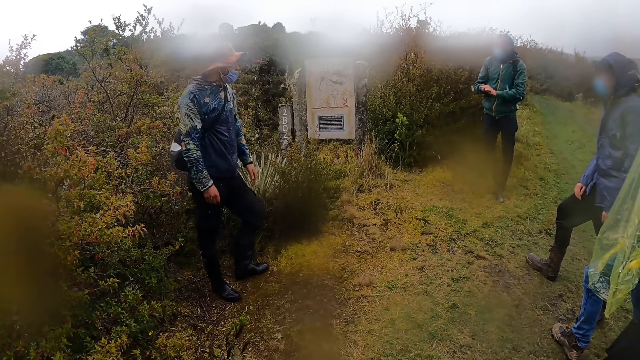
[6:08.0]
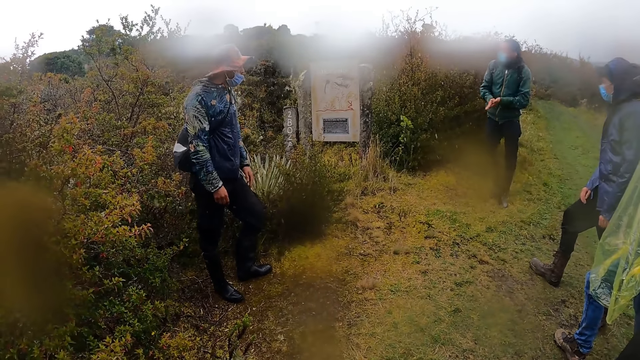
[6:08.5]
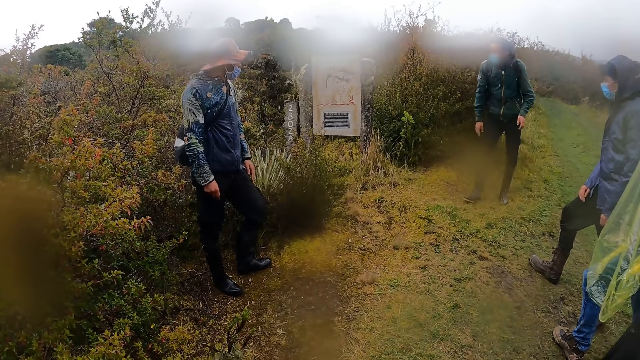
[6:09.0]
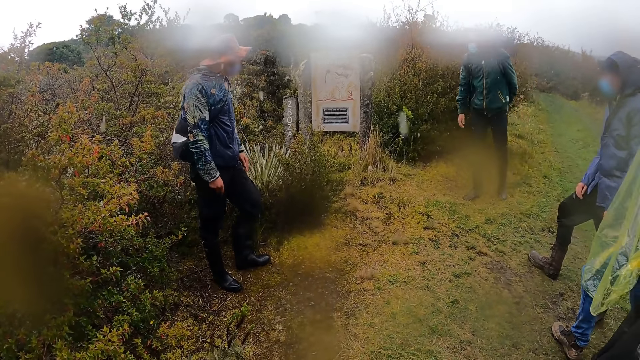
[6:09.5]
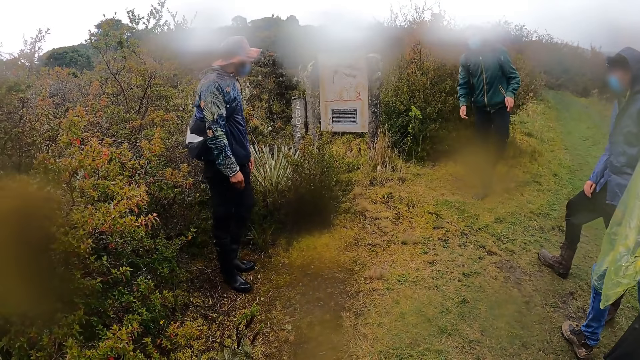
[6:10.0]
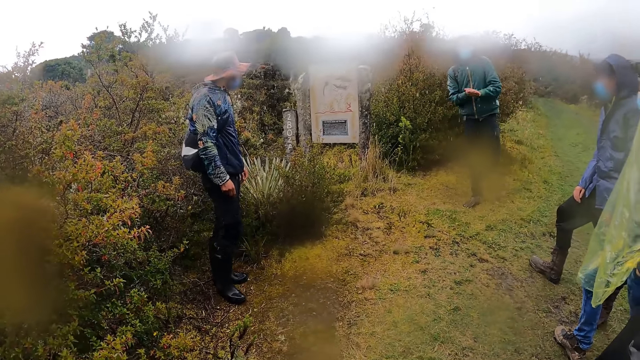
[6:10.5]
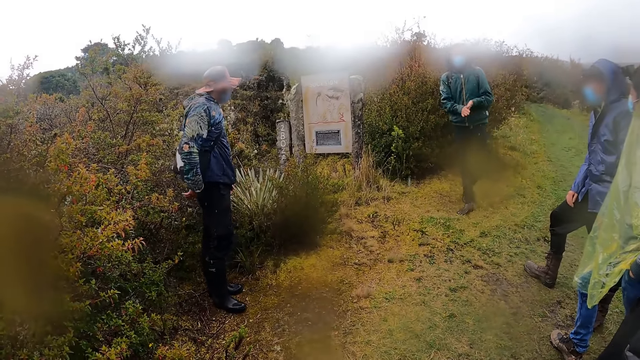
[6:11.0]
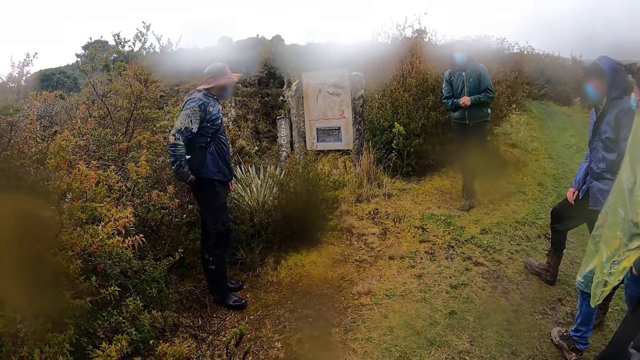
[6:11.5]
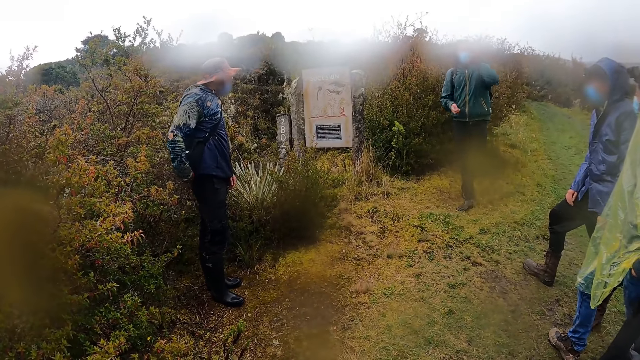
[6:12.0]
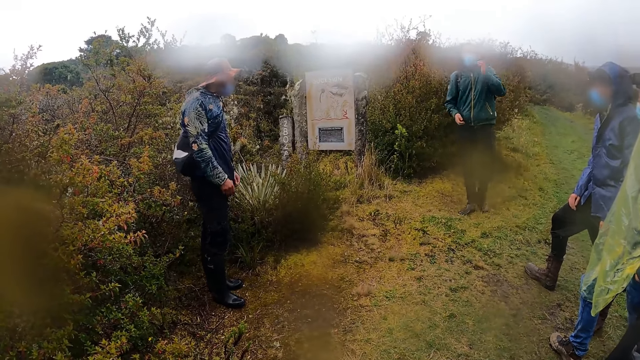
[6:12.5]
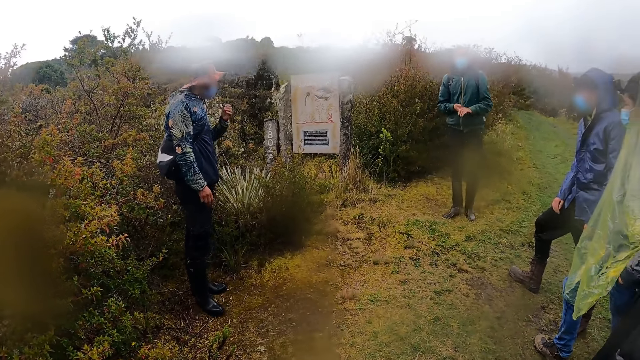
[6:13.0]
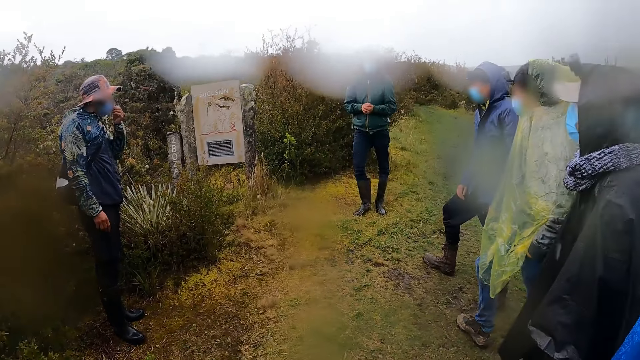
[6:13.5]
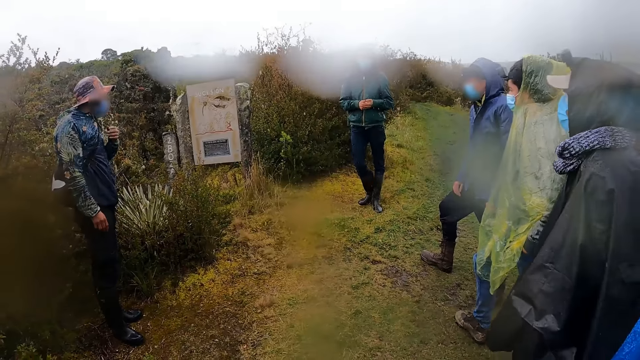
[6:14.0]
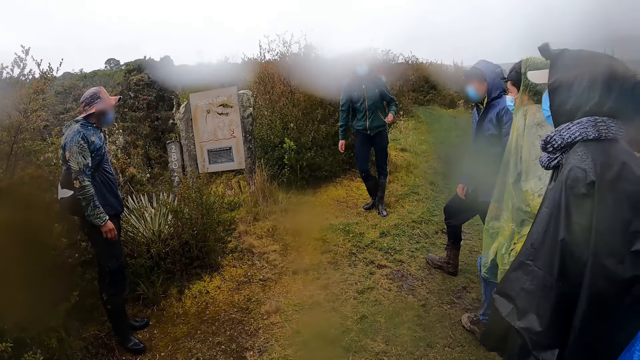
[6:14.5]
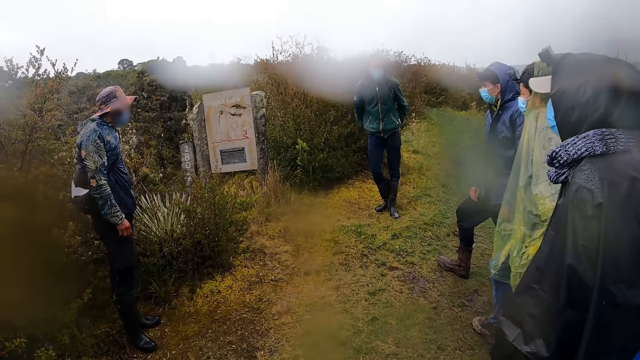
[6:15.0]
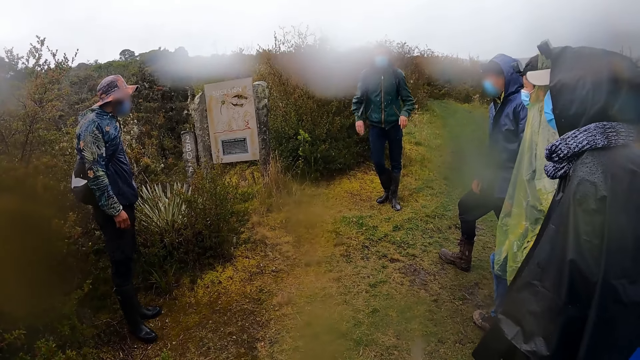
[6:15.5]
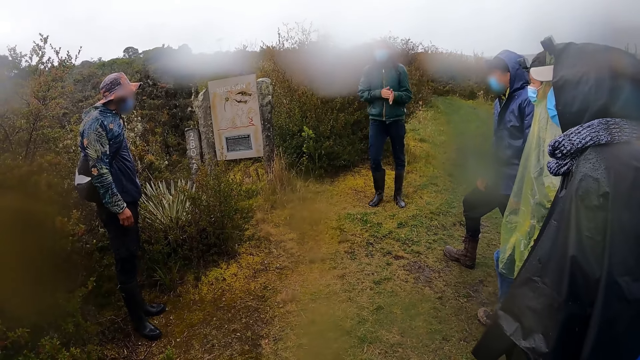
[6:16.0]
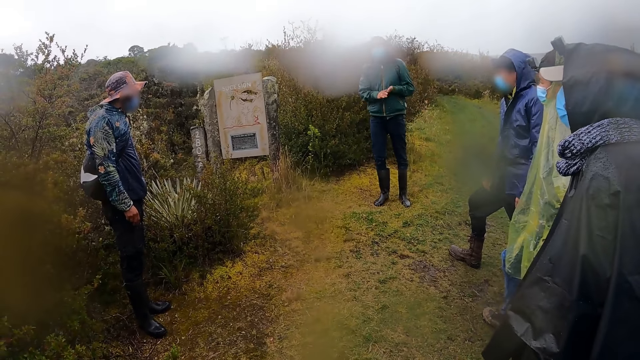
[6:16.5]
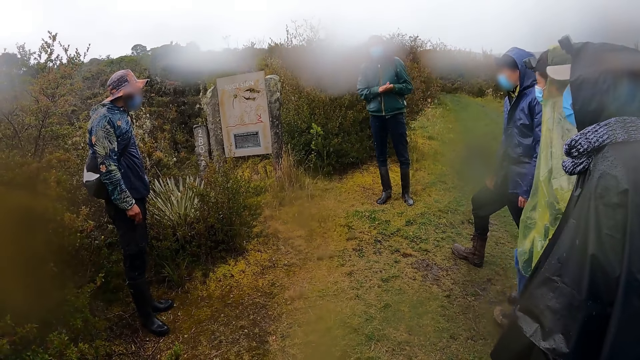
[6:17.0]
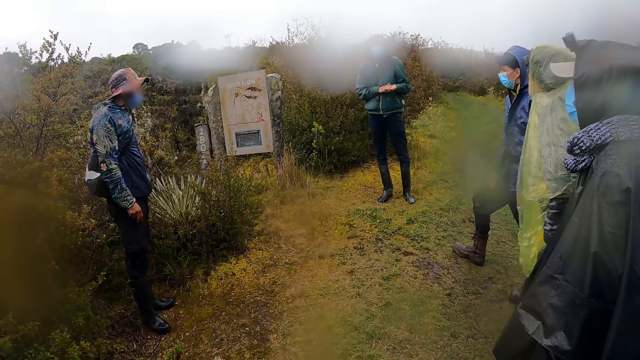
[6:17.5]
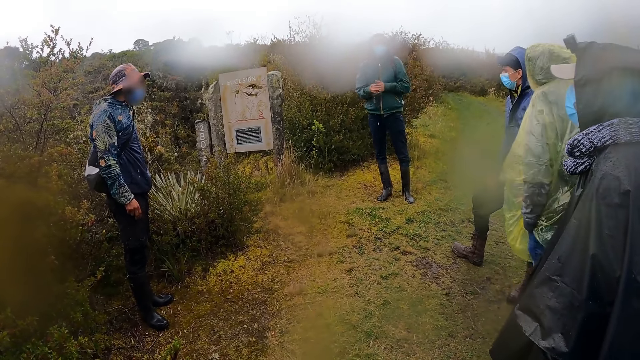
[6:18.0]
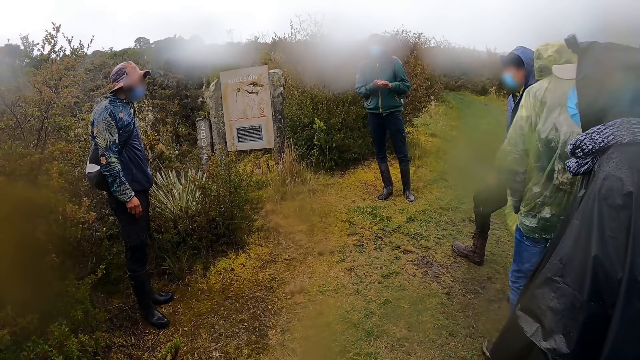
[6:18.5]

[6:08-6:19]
The man rubs his hands together, touches his backpack with his left hand, and rubs his hands together. The other man adjusts his backpack with his right hand. The first man touches his hair with his left hand and rubs his hands together. The other man adjusts his nose mask on his face with his left hand. The first man cleans his hands on his backpack and rubs his hands together.

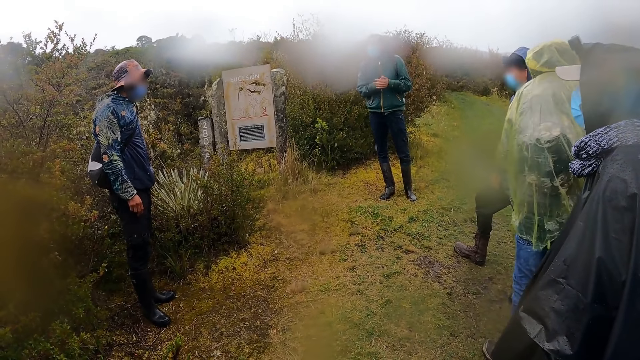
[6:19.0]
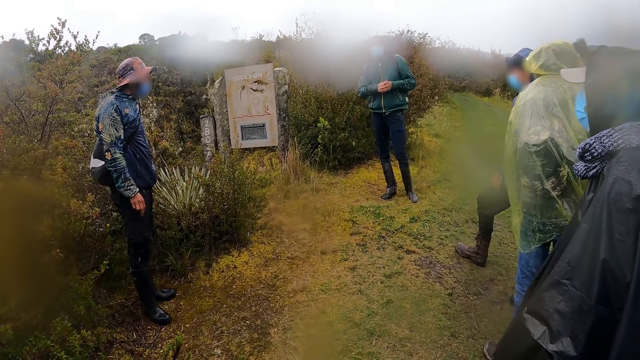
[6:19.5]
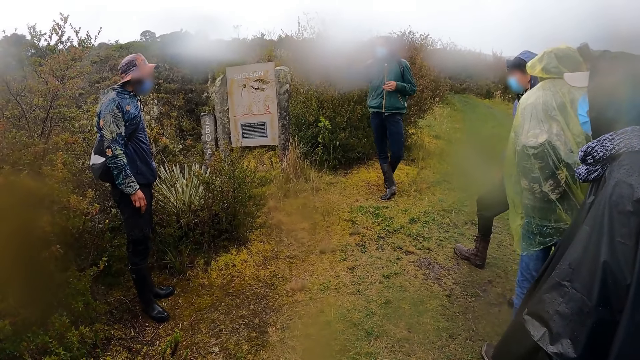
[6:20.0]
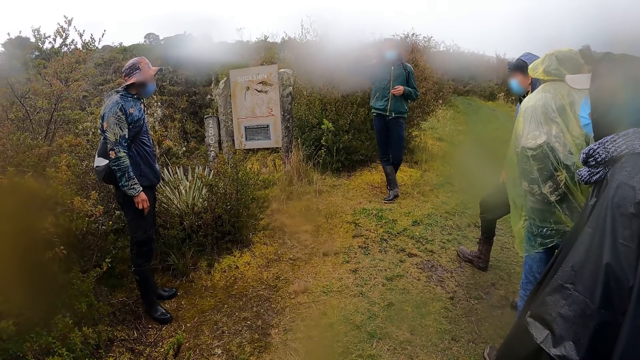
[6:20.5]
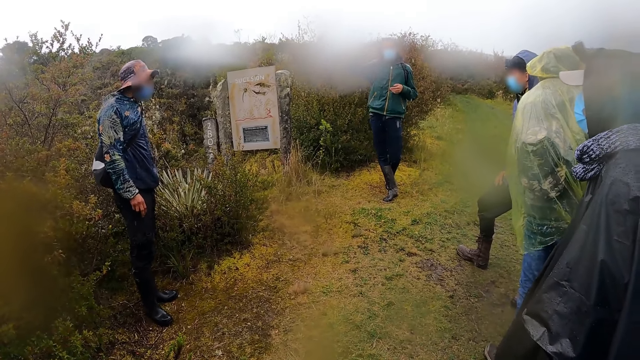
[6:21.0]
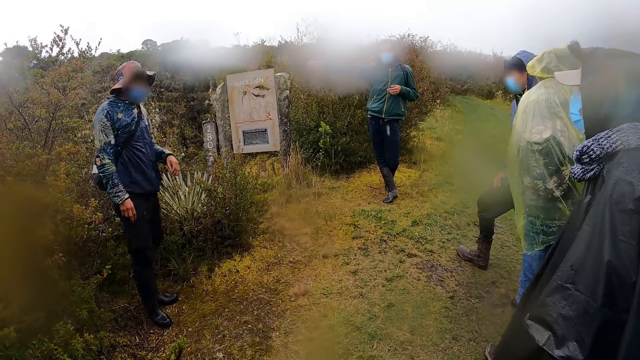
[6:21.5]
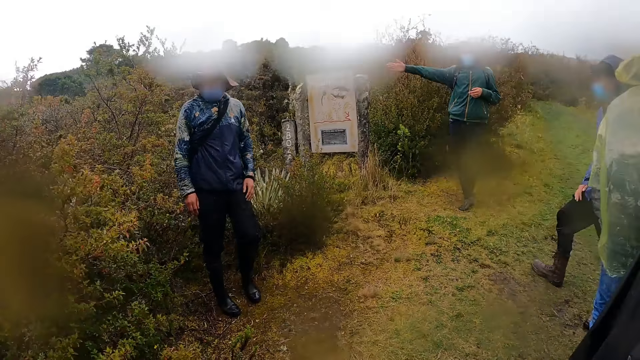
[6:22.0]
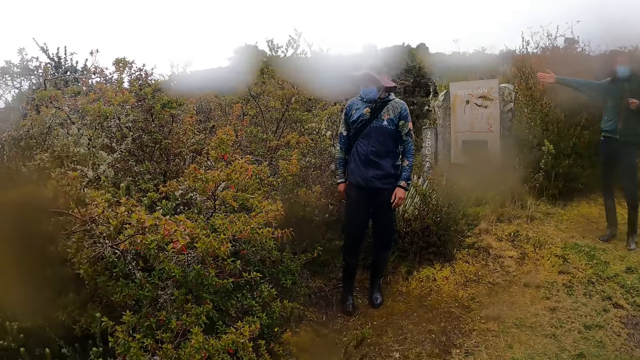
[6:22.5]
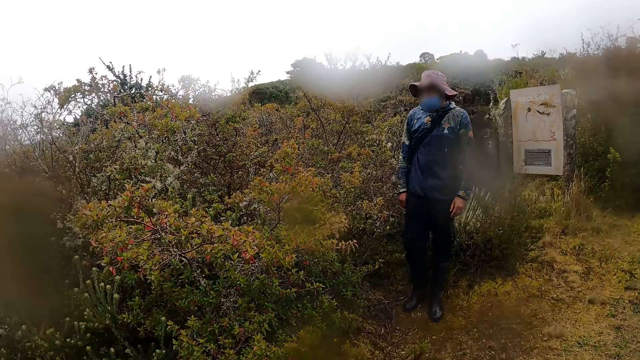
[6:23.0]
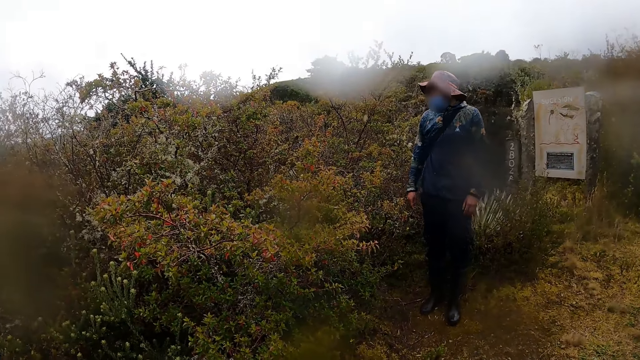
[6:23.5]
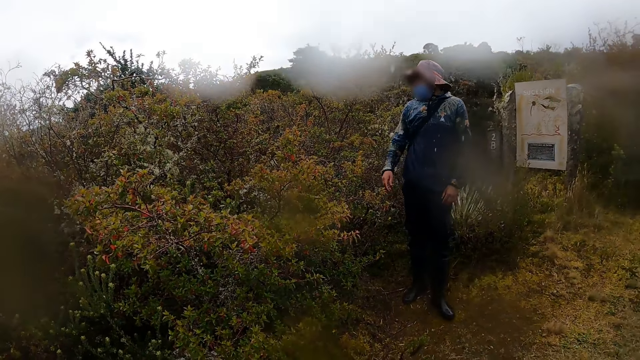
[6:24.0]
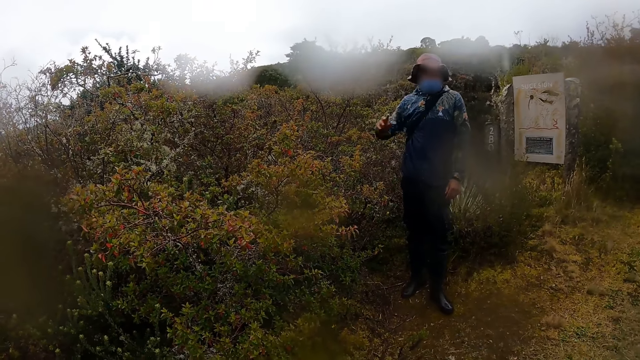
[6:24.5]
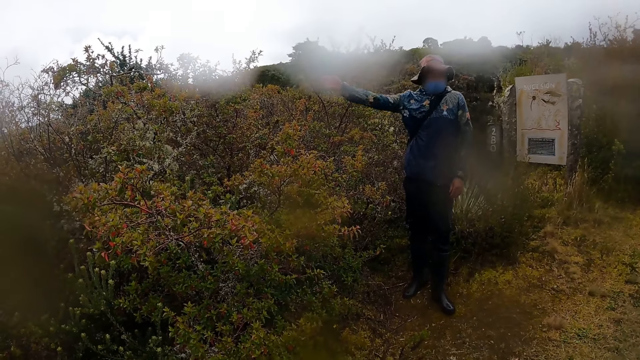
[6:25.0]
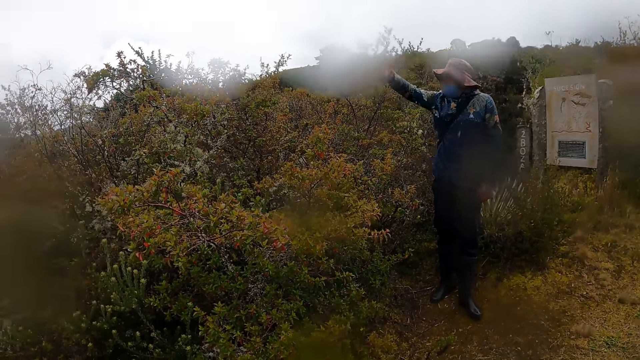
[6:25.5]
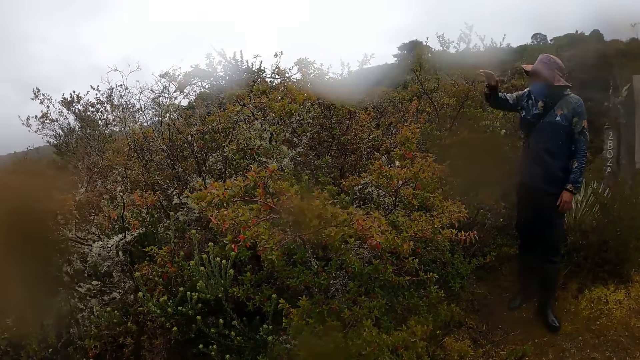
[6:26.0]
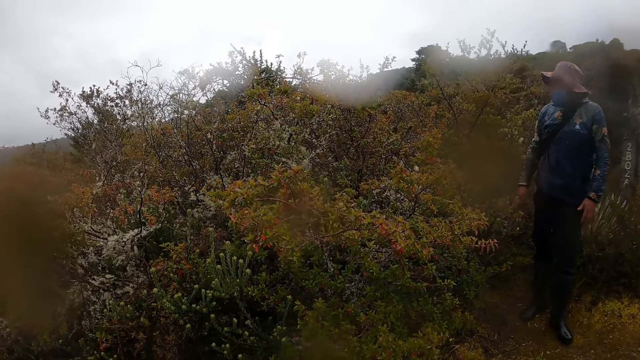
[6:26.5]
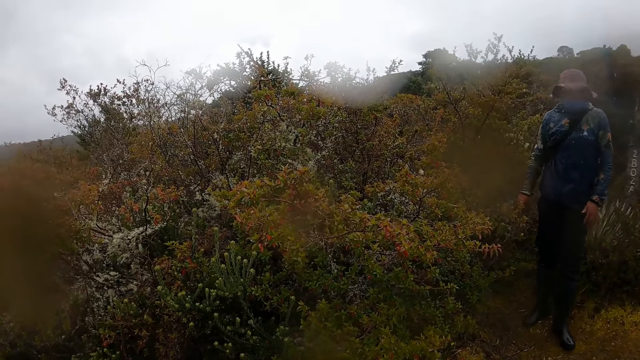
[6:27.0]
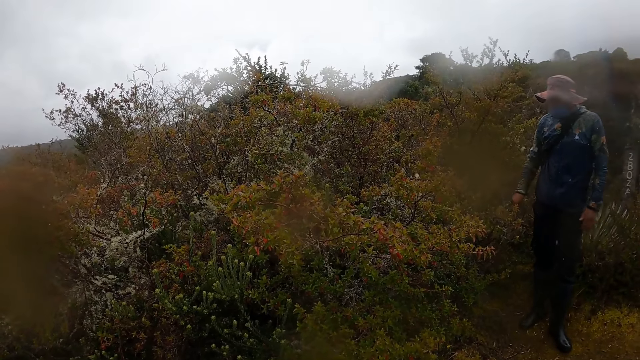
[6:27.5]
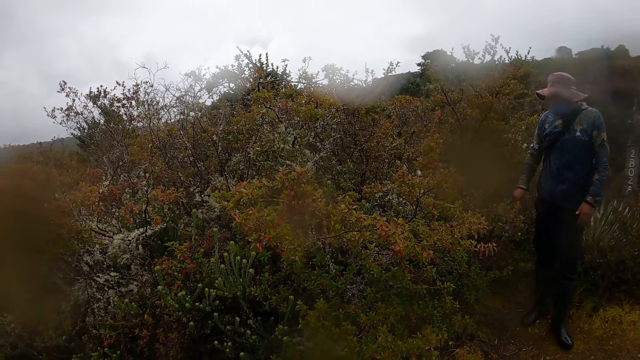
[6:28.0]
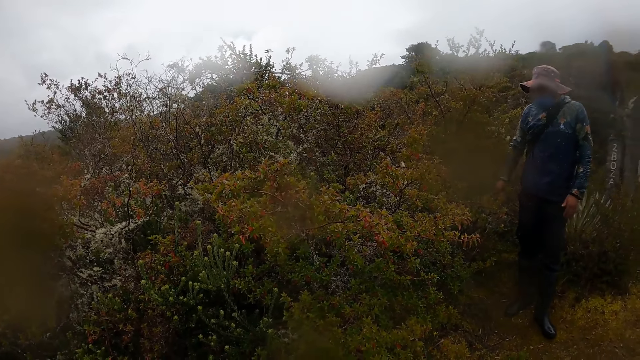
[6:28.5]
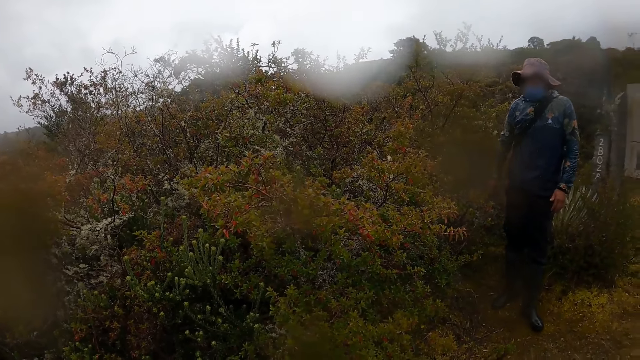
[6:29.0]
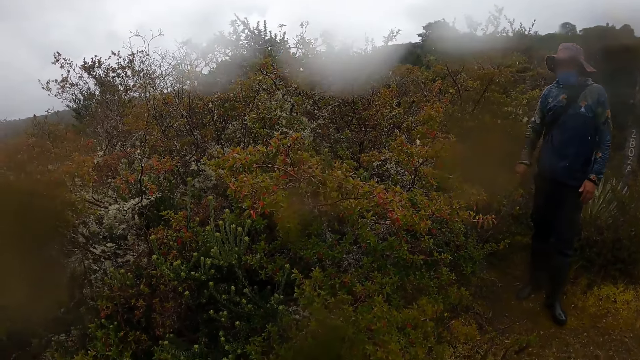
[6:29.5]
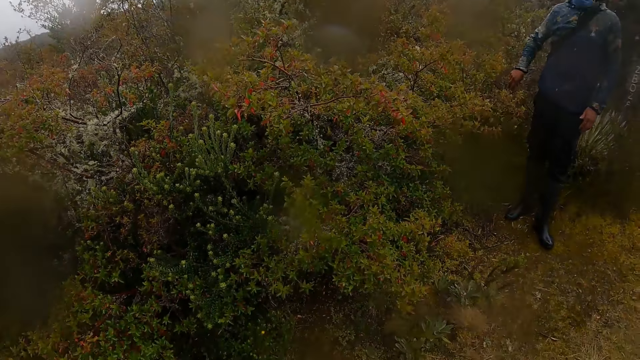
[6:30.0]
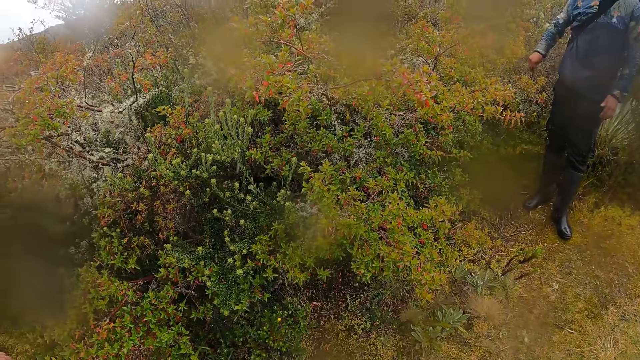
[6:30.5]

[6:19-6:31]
The man points at a plant with his right hand. The other man gesticulates with his right hand, points with his right hand, and holds the plant with his right hand.
